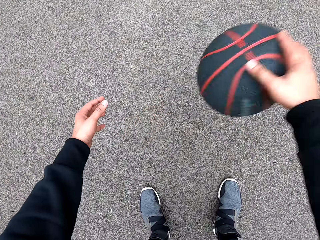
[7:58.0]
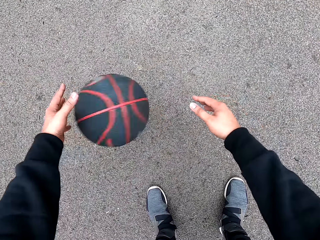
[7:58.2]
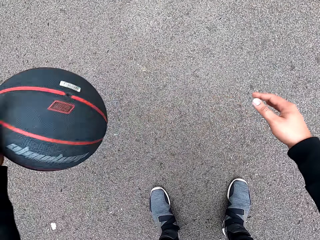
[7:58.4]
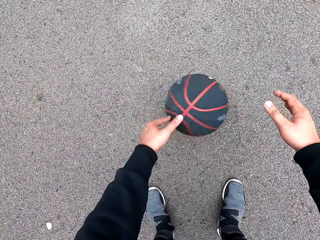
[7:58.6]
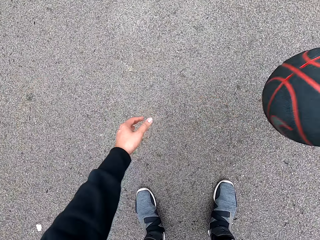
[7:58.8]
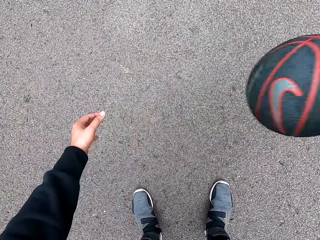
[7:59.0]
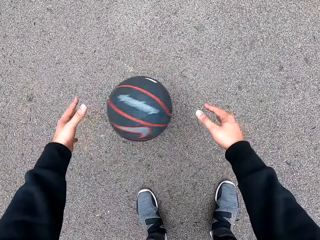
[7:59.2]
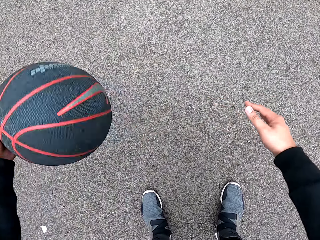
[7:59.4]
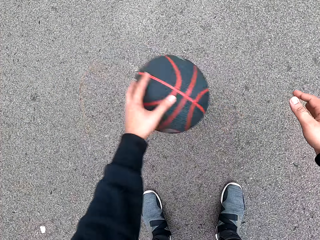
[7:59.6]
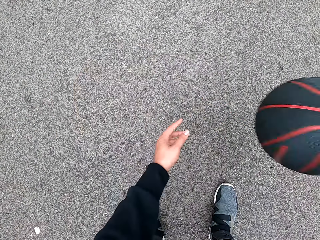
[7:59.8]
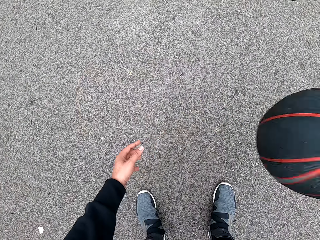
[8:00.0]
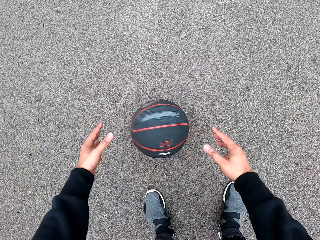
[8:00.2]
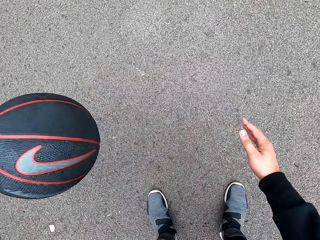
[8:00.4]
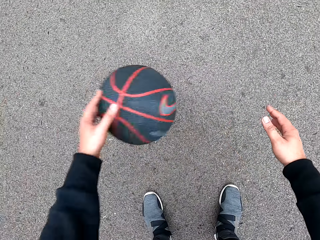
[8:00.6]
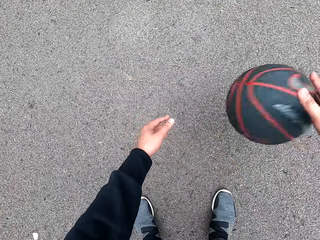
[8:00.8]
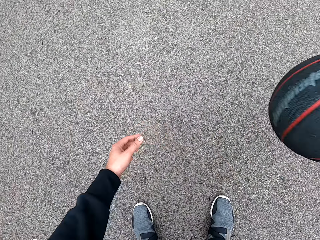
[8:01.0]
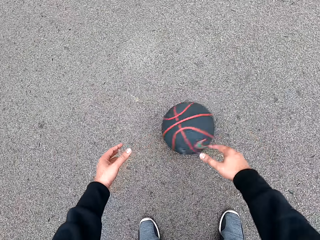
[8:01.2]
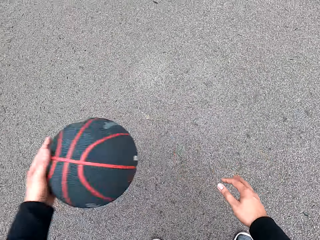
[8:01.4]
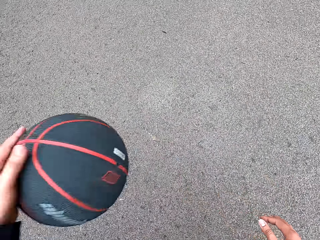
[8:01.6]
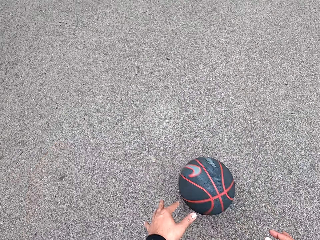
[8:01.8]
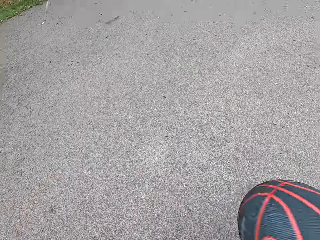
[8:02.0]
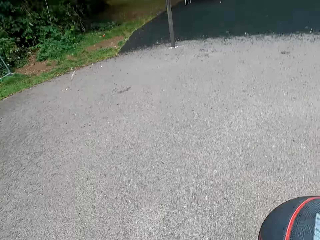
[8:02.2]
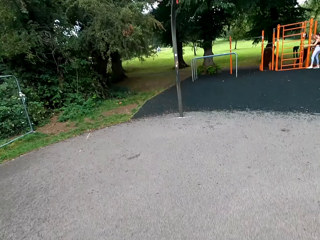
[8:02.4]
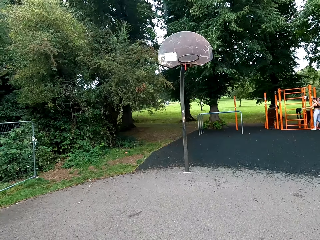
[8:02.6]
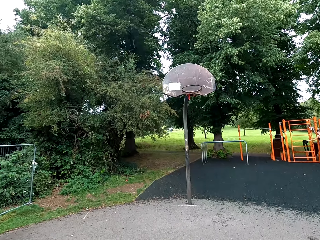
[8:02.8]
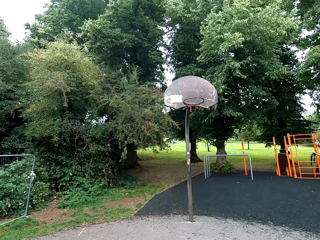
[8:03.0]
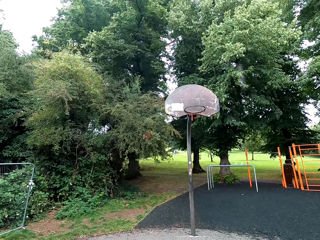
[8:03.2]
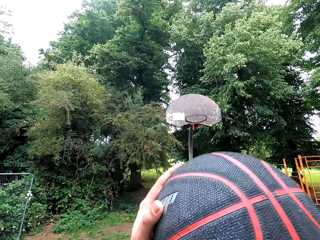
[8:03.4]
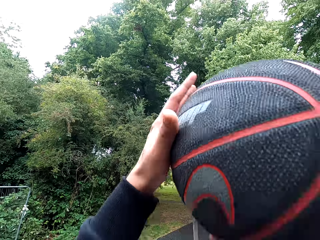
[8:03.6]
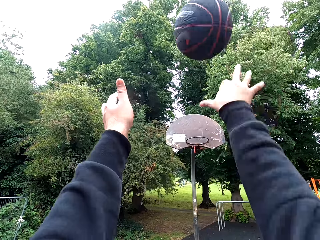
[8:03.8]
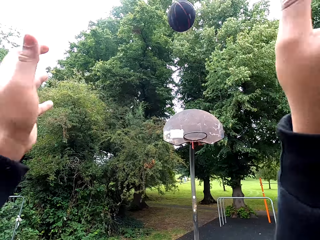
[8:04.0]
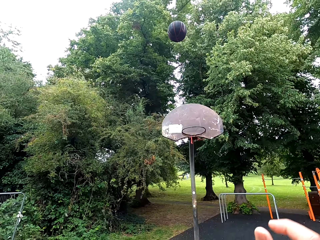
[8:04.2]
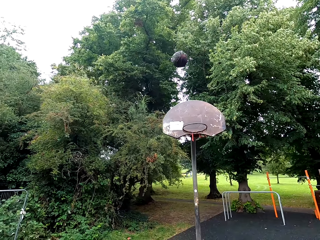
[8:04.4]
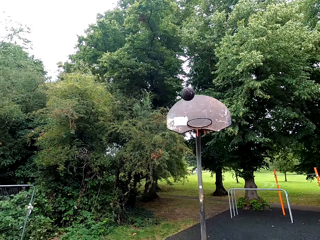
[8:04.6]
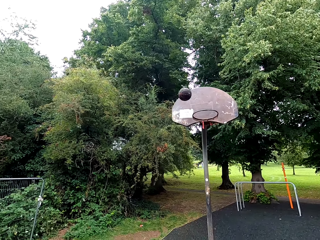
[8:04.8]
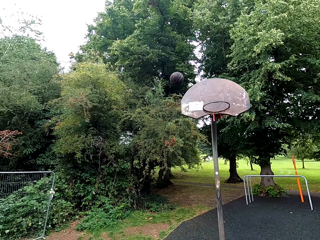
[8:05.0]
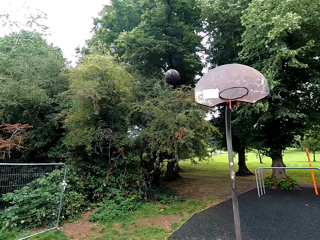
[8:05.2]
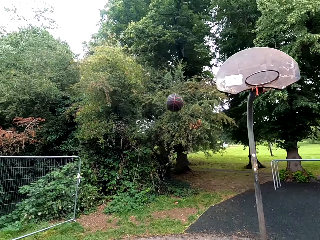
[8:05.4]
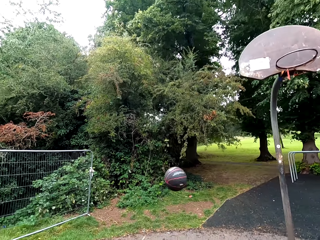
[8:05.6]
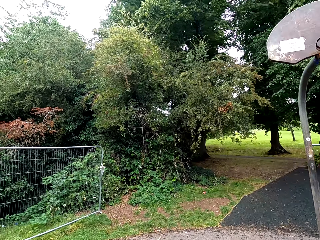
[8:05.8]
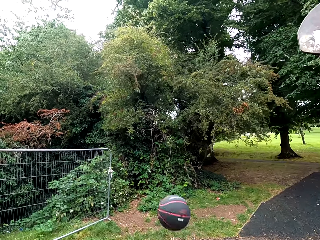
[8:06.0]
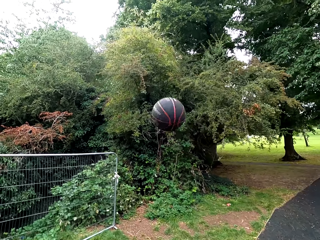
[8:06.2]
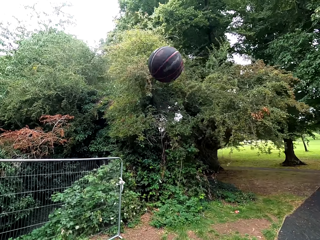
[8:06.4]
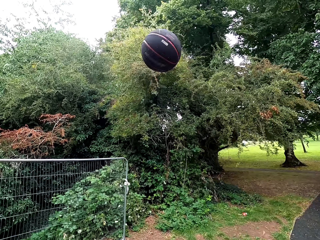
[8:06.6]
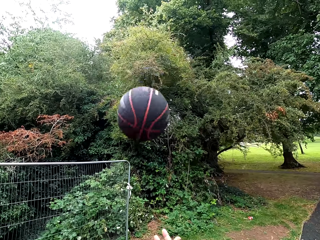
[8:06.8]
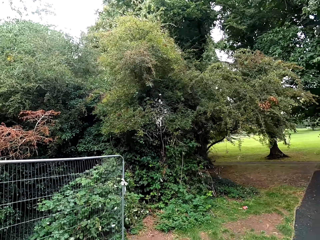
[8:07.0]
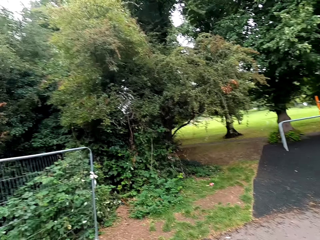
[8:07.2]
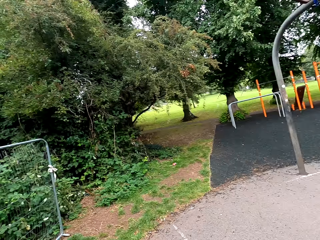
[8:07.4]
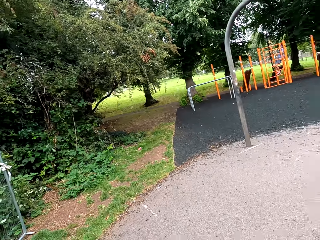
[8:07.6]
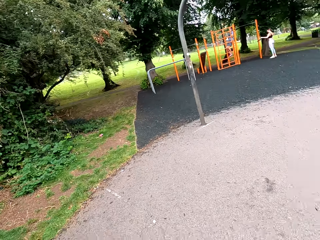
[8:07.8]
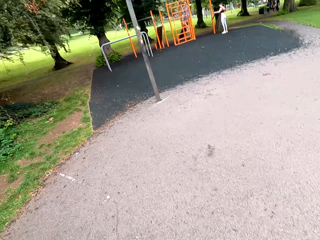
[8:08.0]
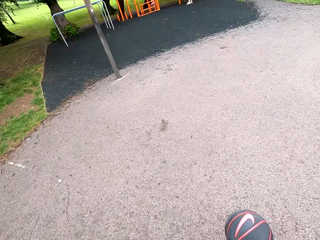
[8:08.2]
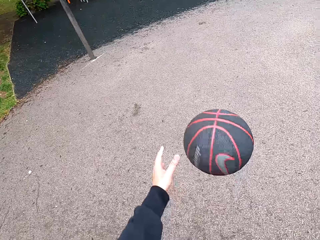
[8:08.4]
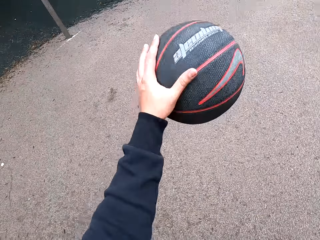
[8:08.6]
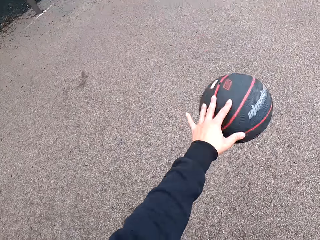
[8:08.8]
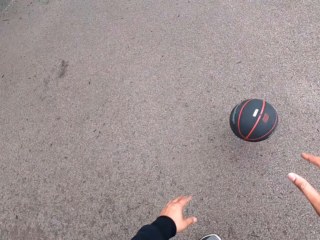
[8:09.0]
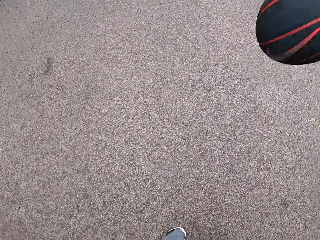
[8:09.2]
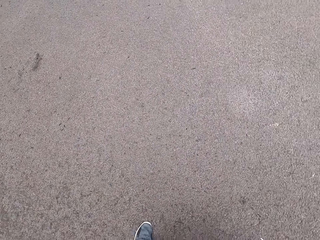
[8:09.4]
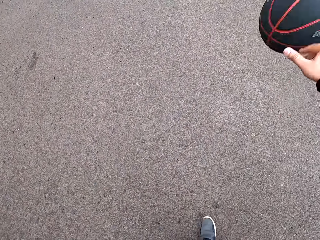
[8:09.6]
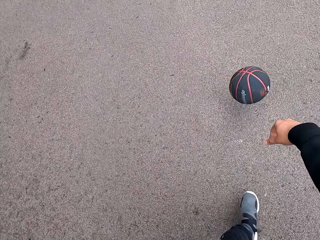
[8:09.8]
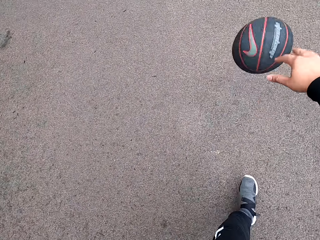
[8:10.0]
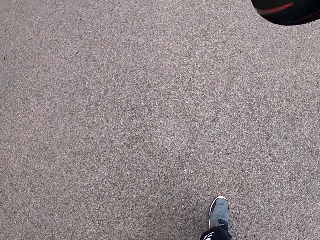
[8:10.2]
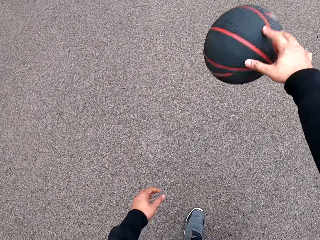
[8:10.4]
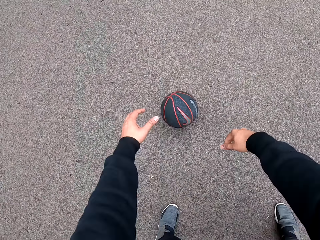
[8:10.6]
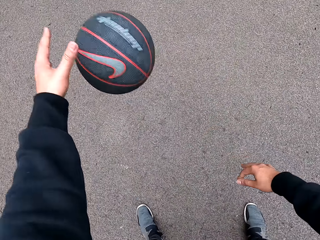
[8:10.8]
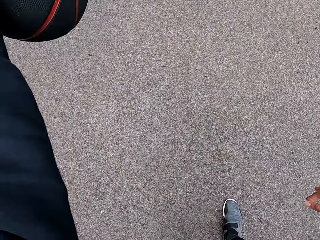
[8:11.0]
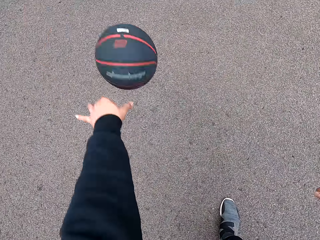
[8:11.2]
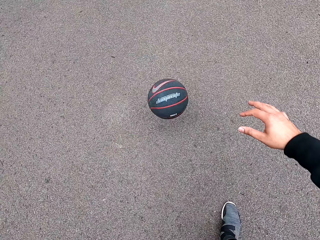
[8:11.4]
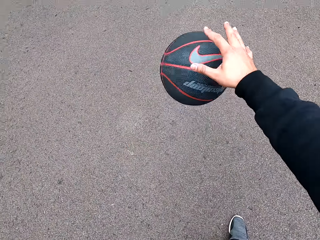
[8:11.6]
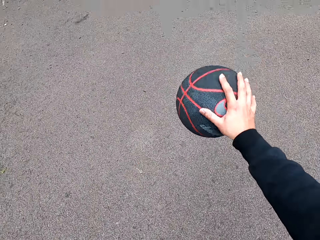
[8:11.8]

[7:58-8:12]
The camera wearer throws the ball in the goal post. They play basketball.

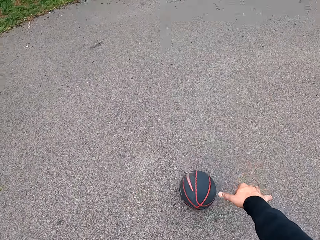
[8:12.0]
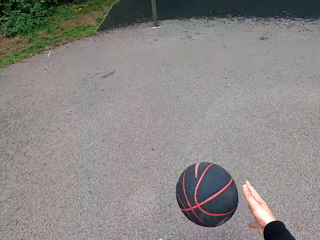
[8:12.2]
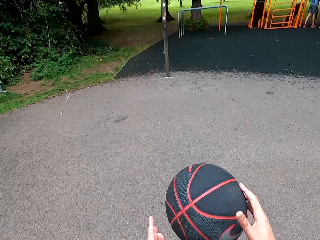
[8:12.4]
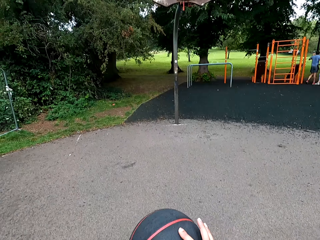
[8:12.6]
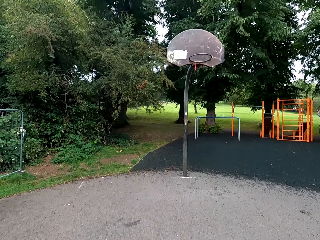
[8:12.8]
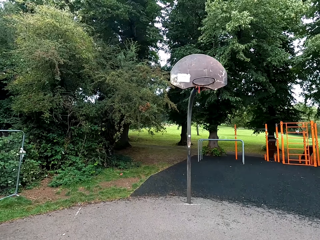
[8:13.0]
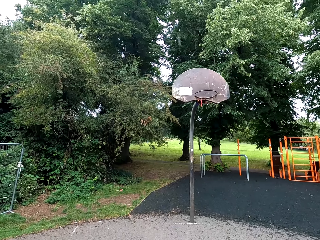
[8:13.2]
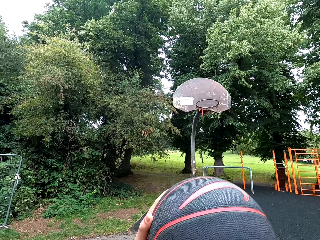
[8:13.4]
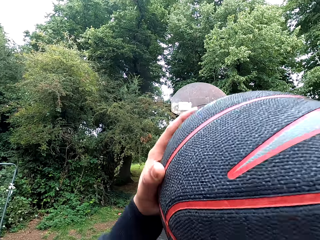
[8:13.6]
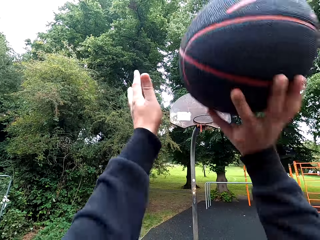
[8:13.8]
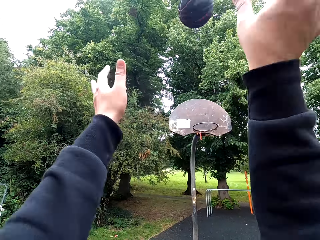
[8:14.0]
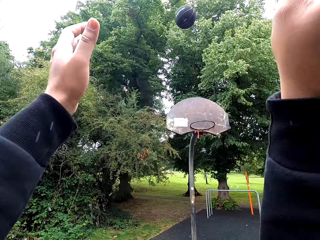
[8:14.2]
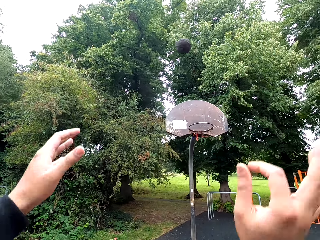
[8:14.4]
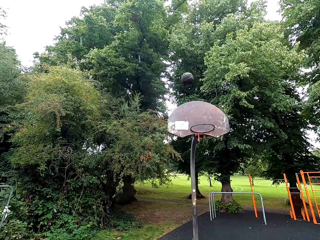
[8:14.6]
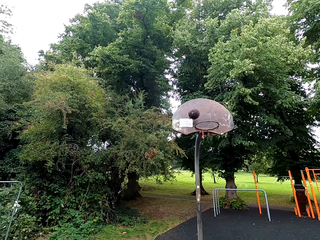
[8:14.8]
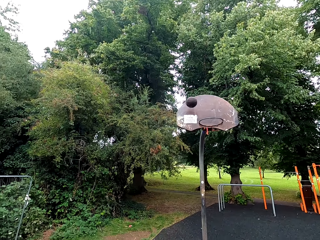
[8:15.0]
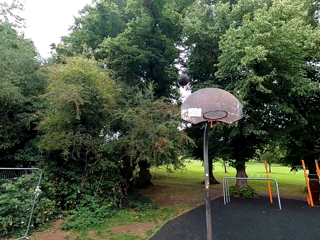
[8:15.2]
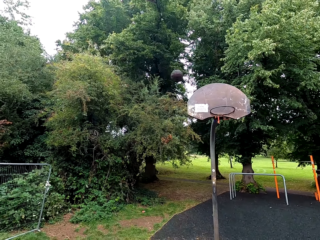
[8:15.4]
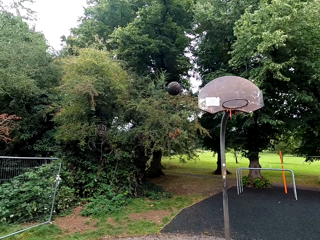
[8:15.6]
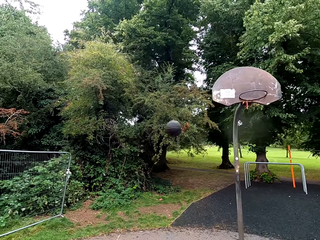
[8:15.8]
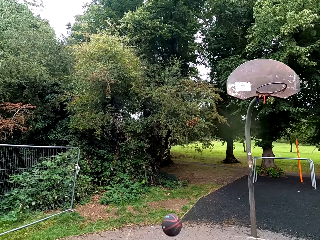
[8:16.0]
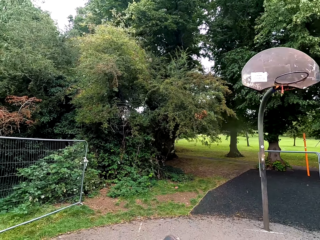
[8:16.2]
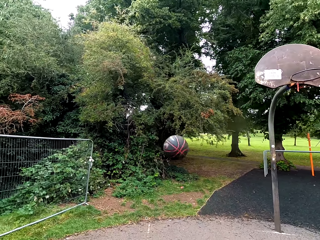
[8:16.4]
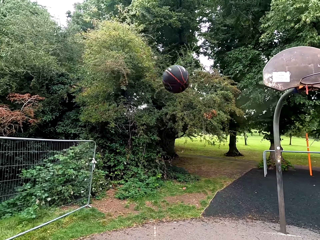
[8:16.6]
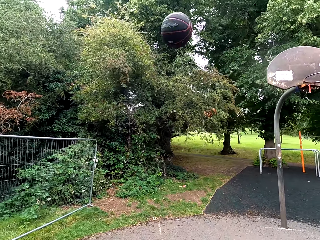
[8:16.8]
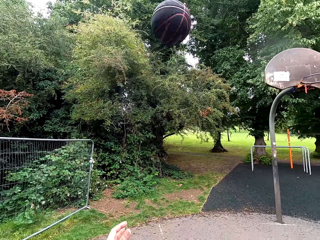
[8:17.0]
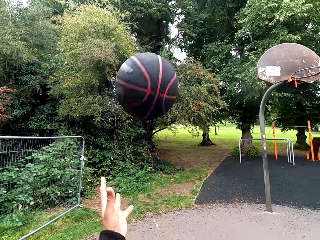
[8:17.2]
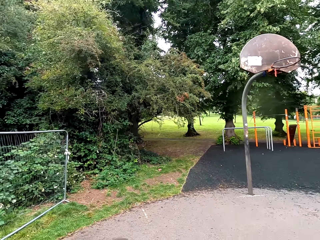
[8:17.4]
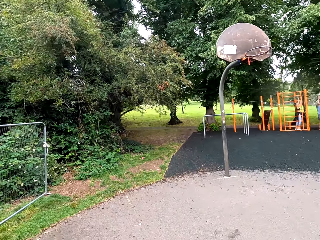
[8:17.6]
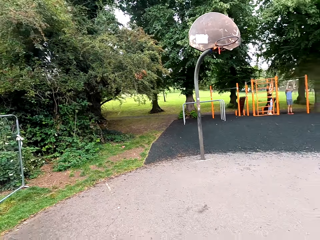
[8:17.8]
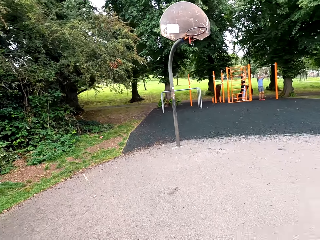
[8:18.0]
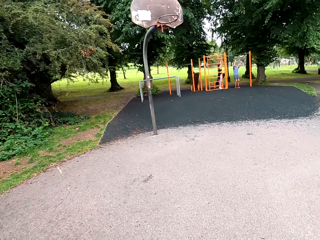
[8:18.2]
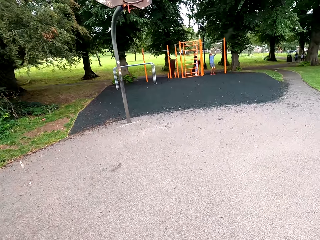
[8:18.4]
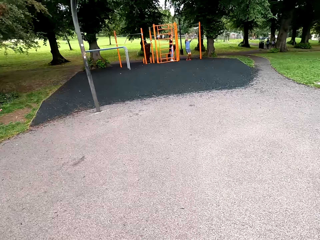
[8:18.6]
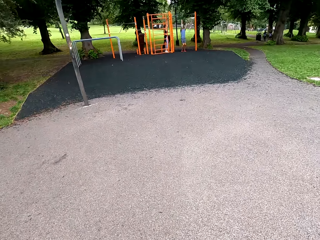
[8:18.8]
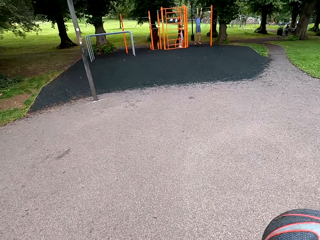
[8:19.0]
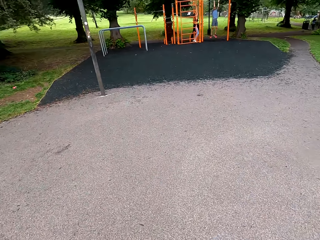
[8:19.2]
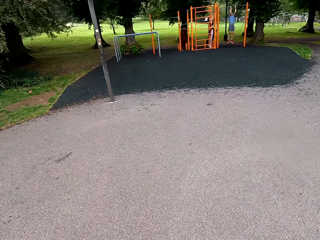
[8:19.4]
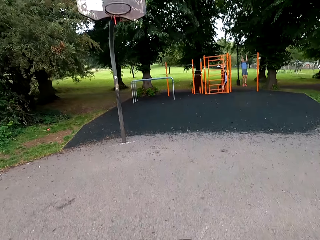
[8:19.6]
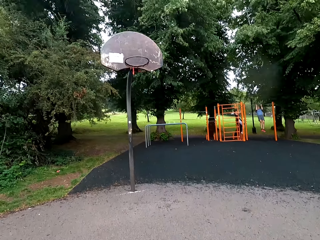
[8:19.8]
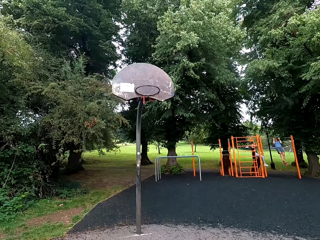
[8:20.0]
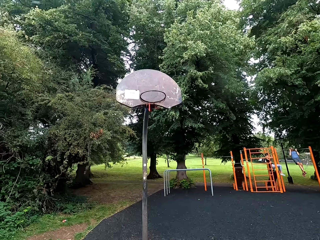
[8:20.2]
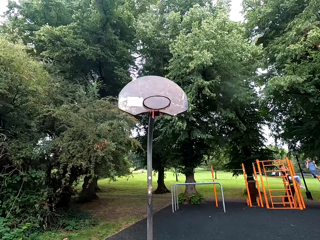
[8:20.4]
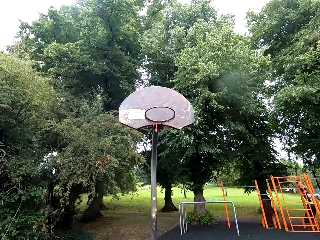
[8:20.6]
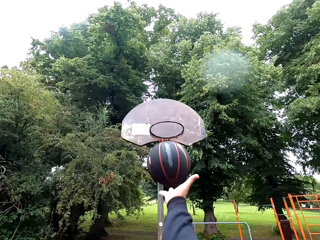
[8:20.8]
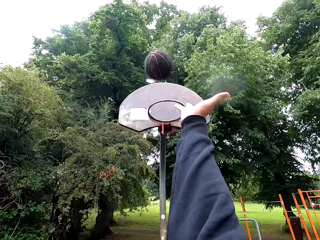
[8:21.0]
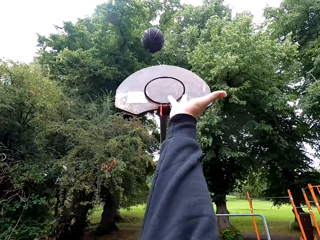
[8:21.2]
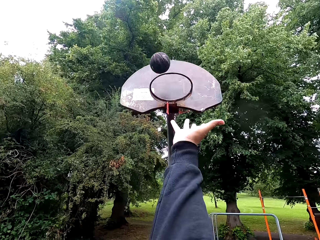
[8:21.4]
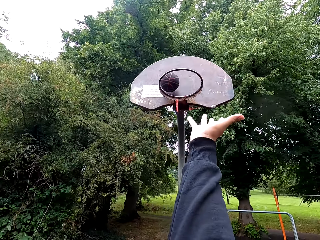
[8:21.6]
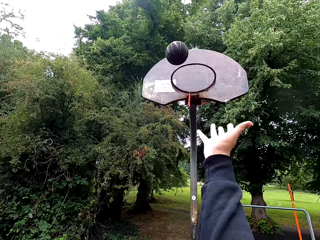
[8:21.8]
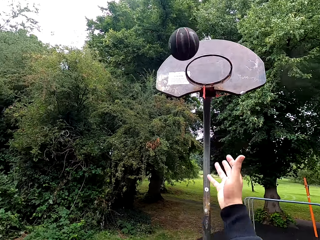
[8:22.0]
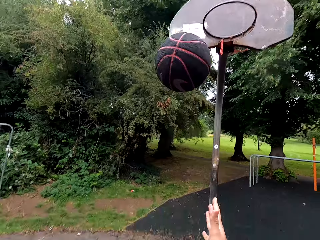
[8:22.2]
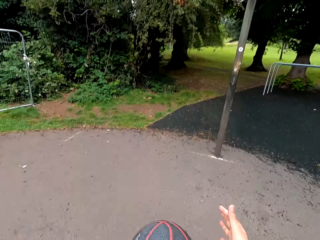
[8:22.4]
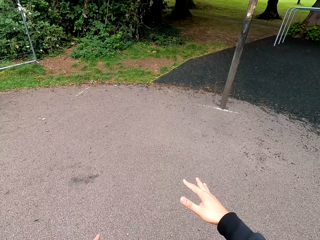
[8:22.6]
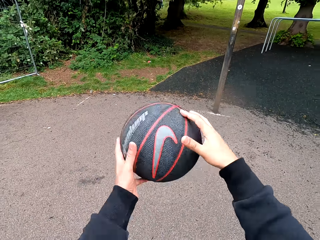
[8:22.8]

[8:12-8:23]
The camera wearer holds the ball. They throw the ball in the goal post. They play the basketball. They hold the ball. They play basketball. They throw the ball in the goal post.
